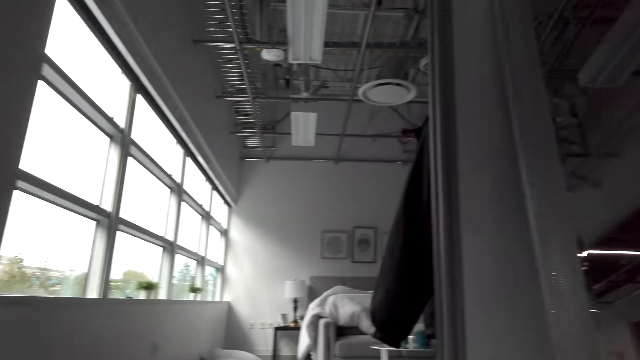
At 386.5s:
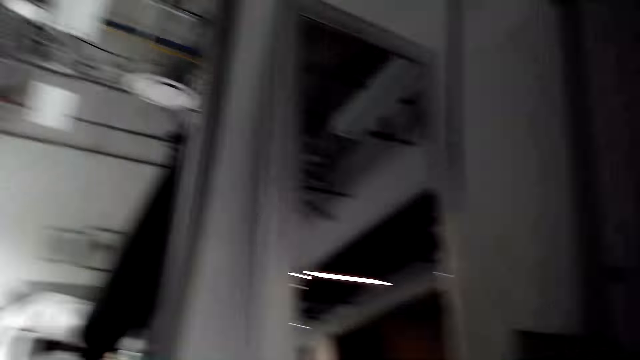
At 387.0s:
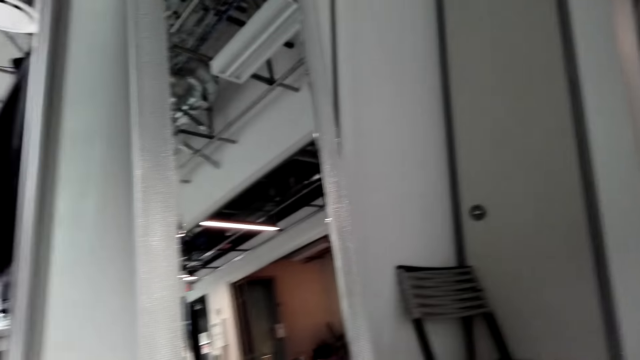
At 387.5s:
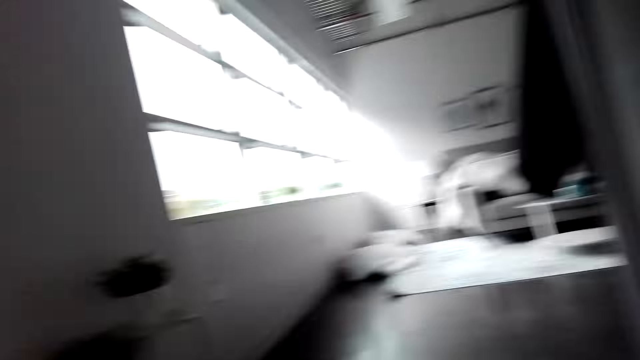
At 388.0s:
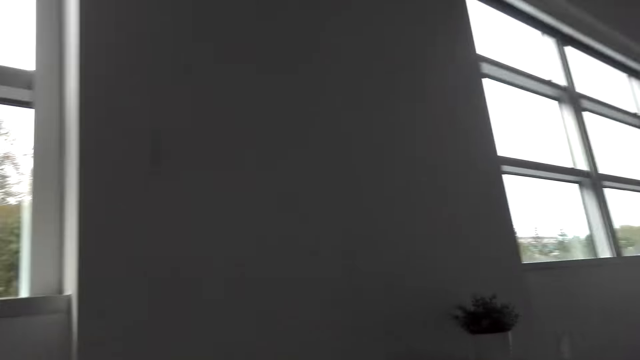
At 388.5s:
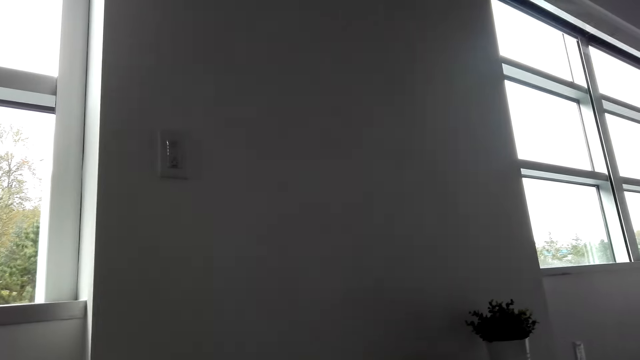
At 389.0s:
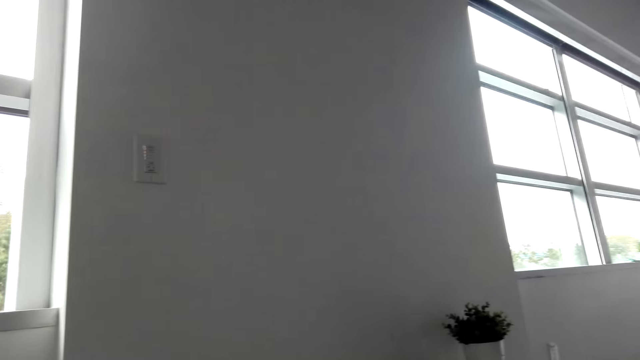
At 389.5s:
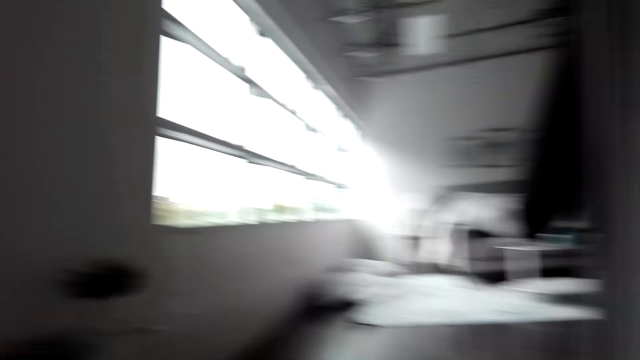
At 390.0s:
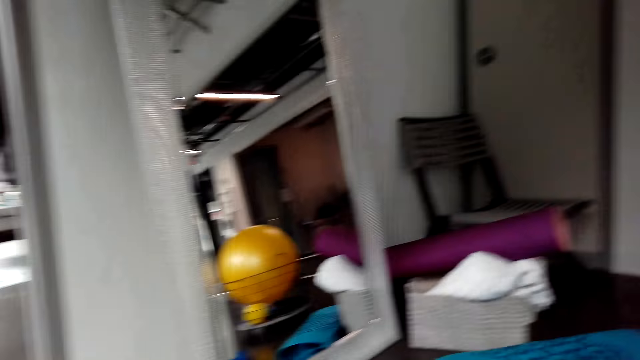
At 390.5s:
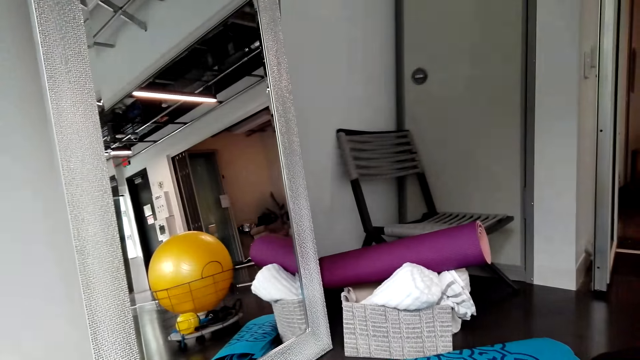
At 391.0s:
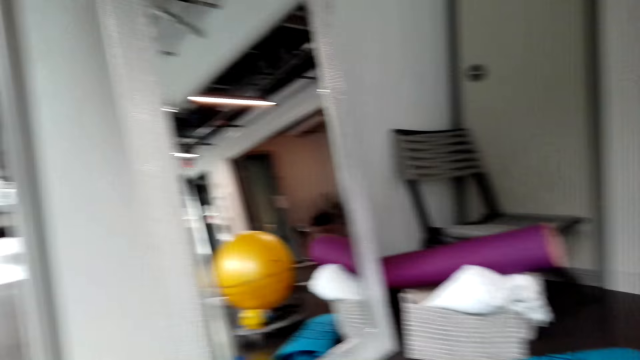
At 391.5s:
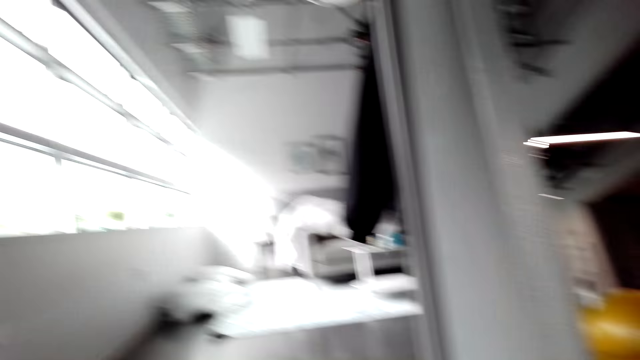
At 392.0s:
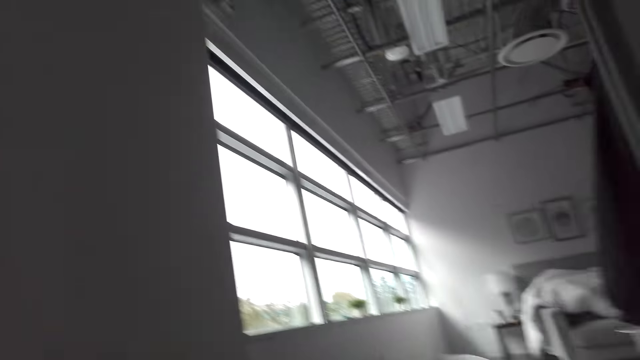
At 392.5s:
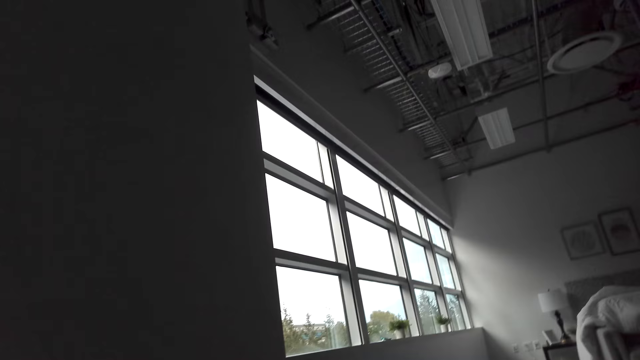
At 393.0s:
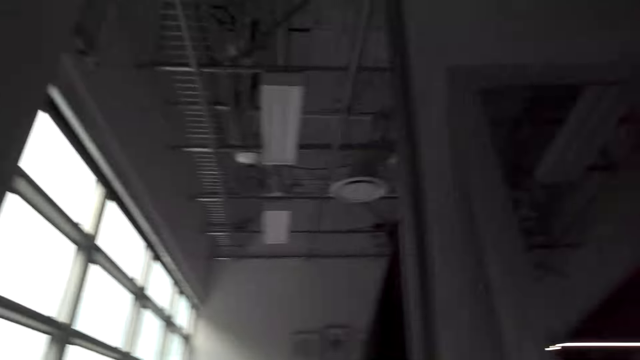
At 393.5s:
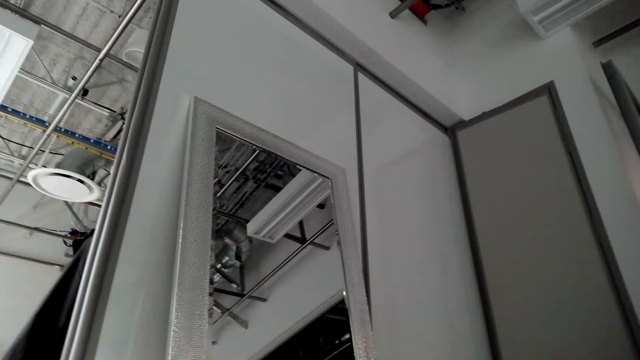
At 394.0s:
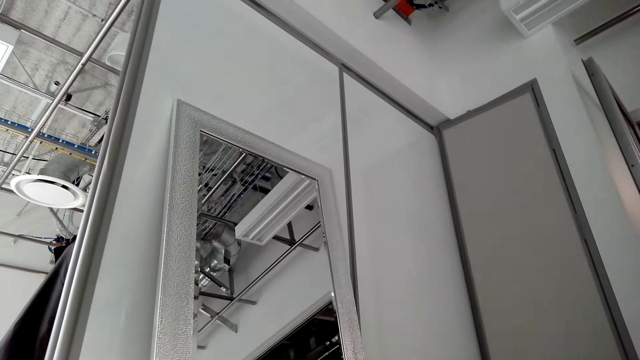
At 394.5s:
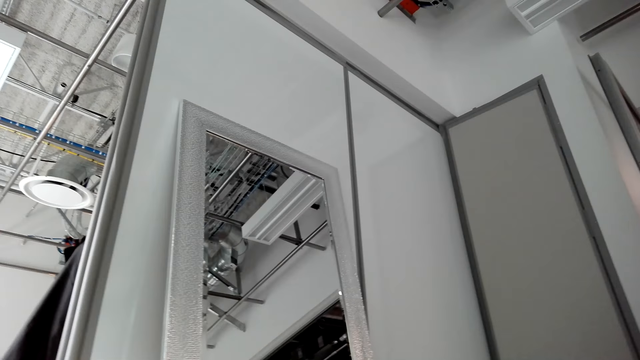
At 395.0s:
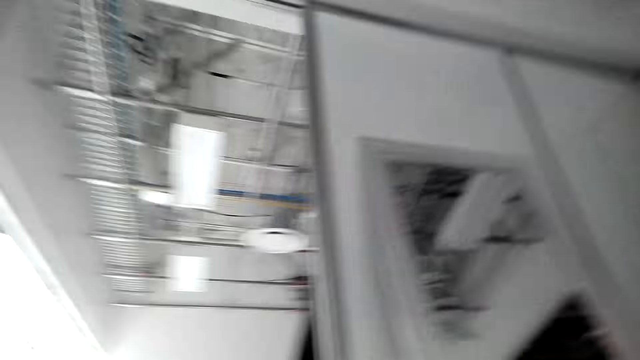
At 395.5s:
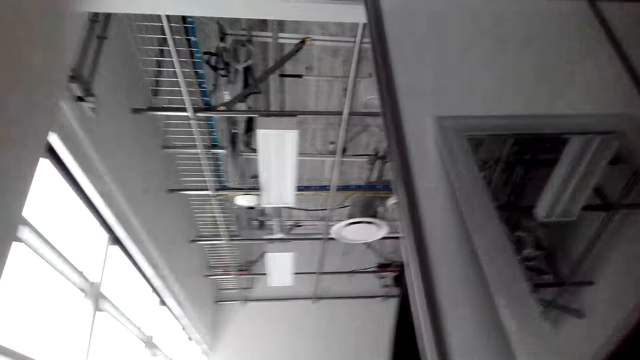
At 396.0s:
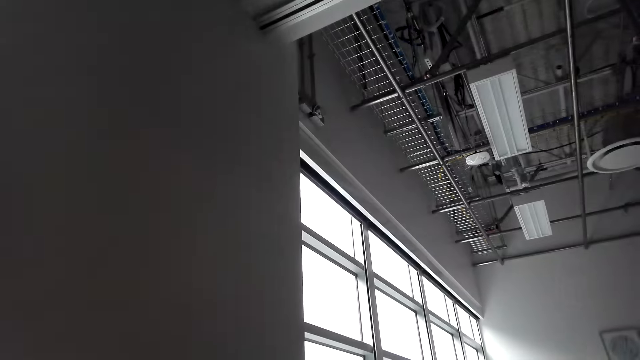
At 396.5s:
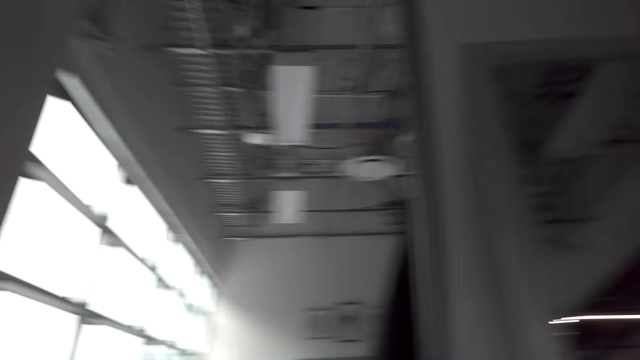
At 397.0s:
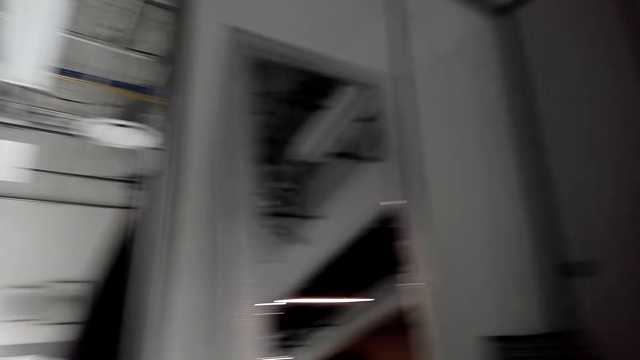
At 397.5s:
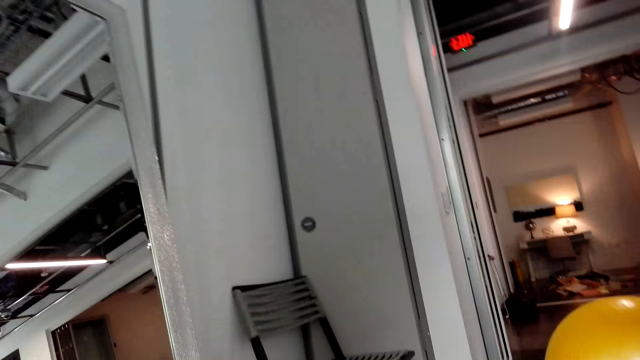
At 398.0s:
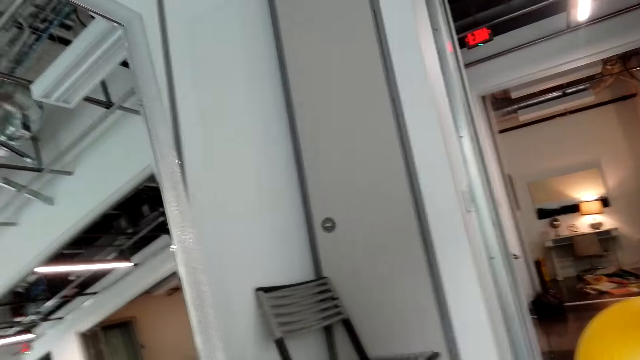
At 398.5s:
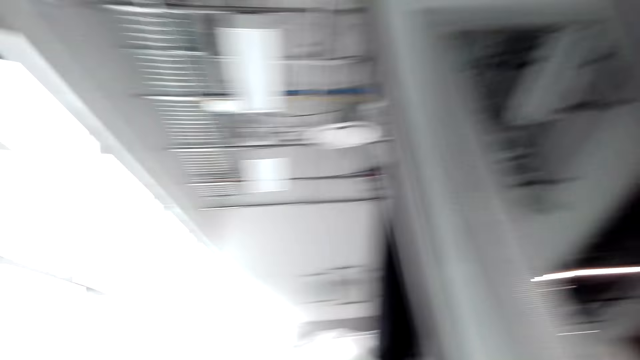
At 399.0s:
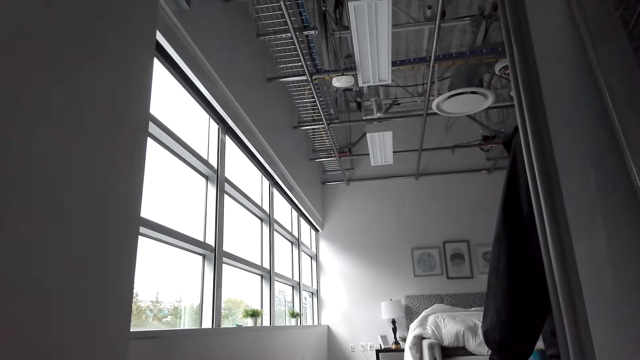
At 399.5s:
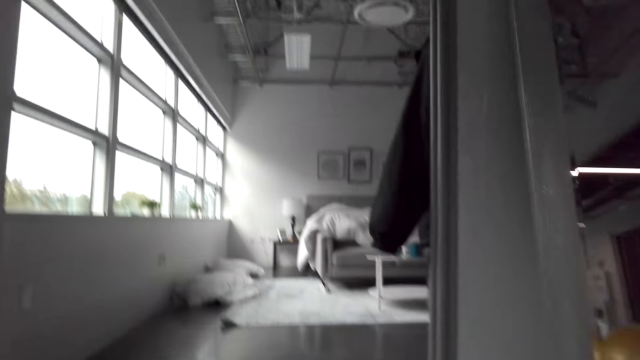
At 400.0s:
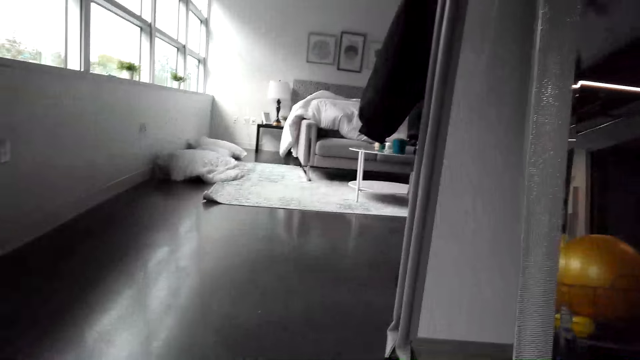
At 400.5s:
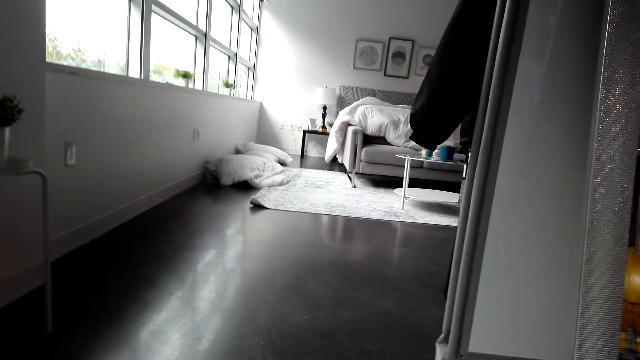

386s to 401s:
The camera wearer exercises. They talk. They exercise.

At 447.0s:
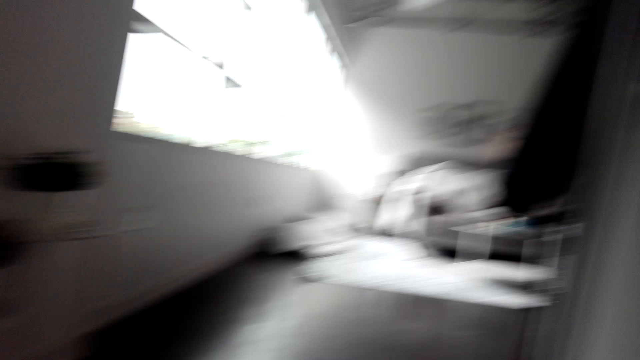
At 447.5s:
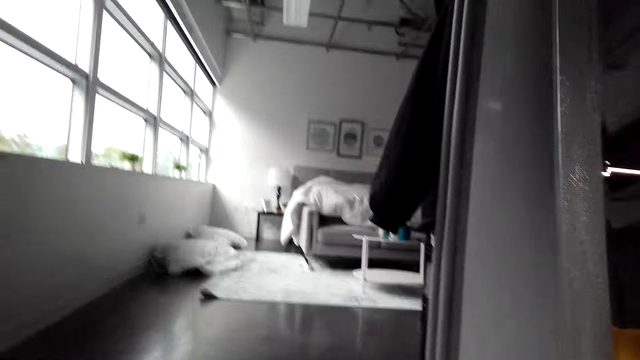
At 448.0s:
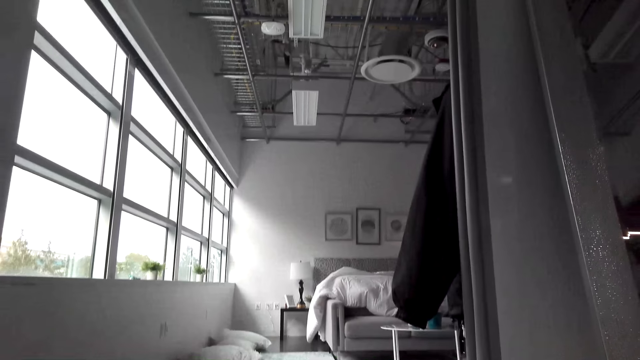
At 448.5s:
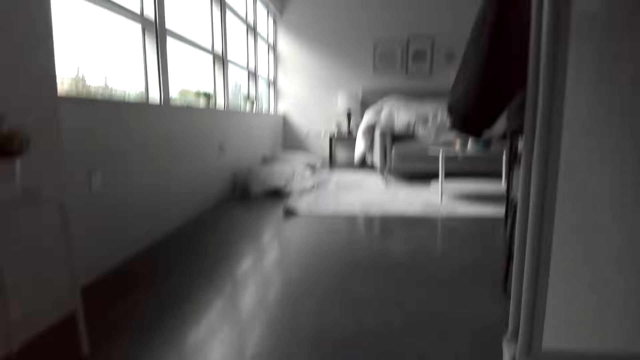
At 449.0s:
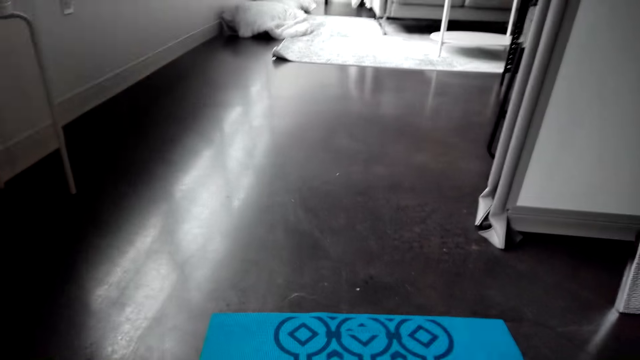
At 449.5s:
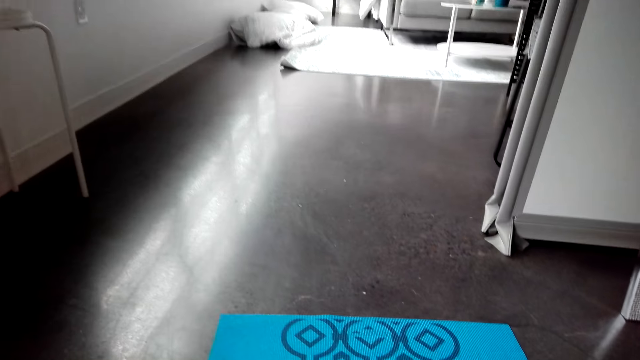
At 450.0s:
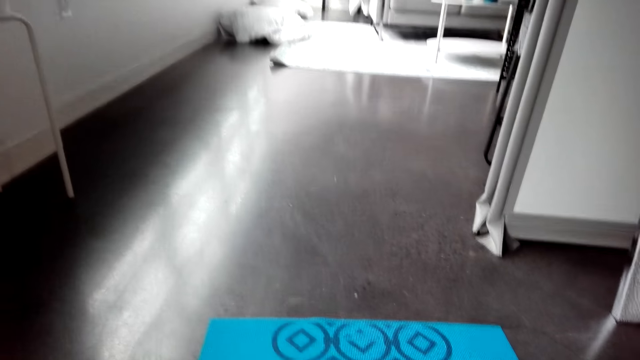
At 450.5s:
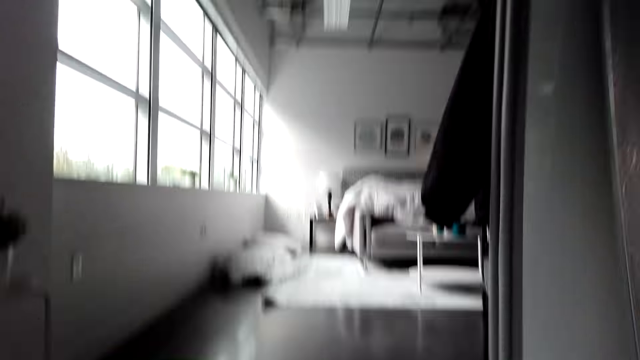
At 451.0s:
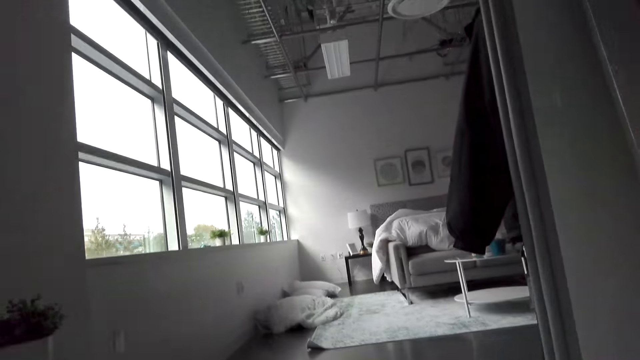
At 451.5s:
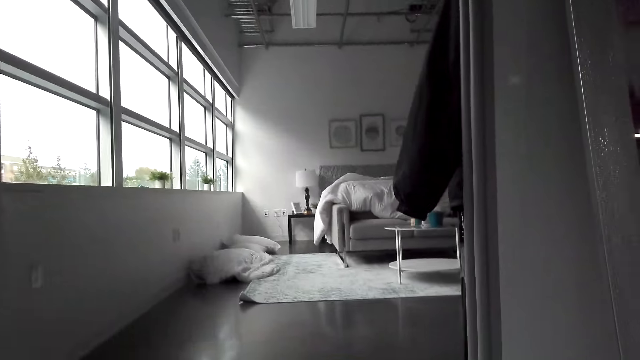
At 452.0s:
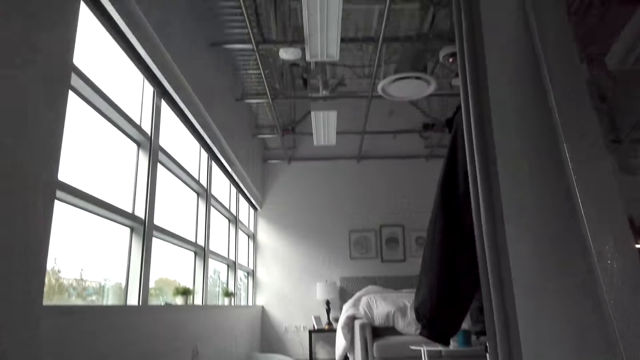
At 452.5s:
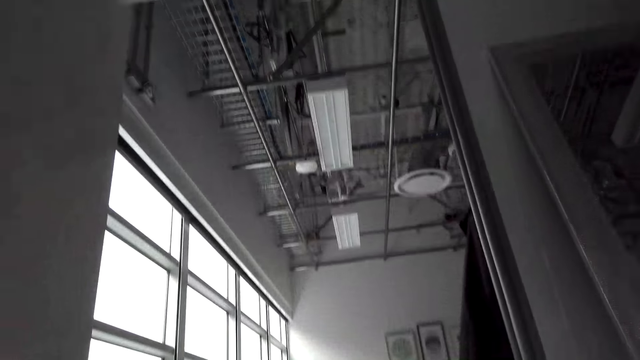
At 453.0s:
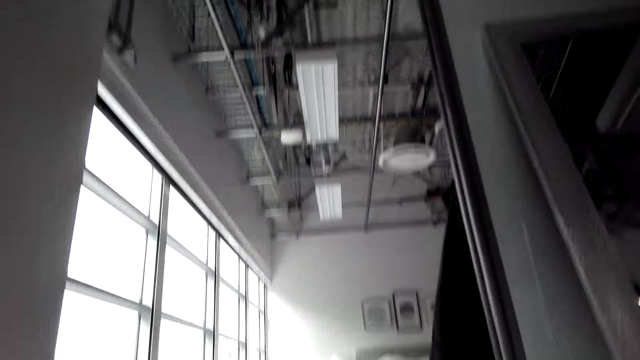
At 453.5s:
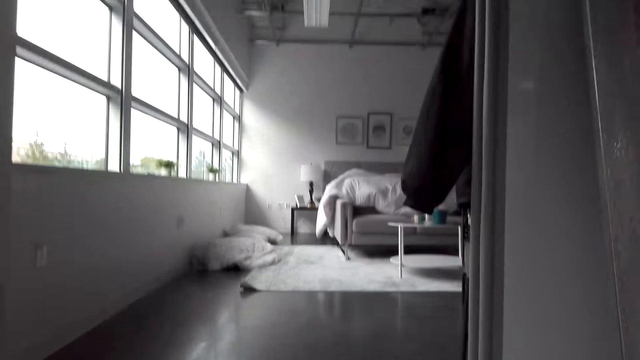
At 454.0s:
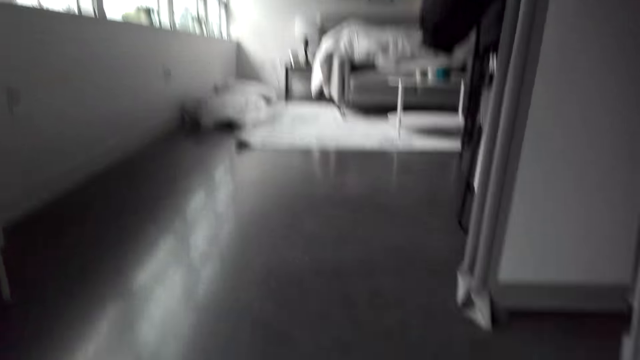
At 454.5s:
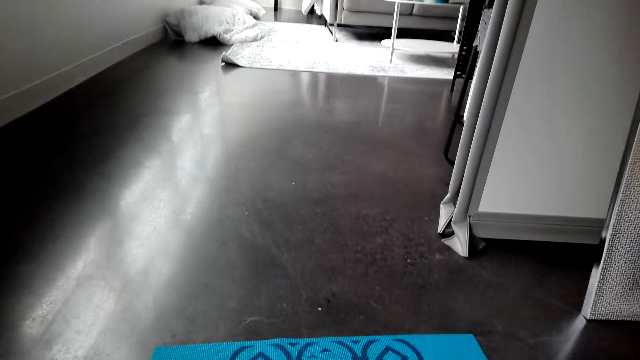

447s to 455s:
The camera wearer talks.
